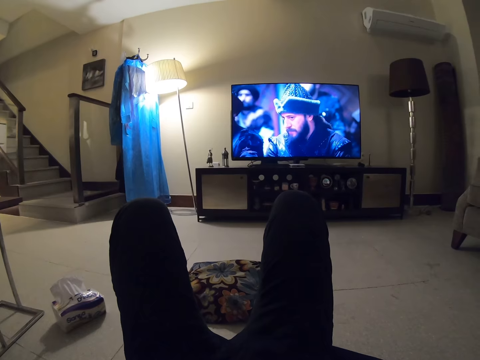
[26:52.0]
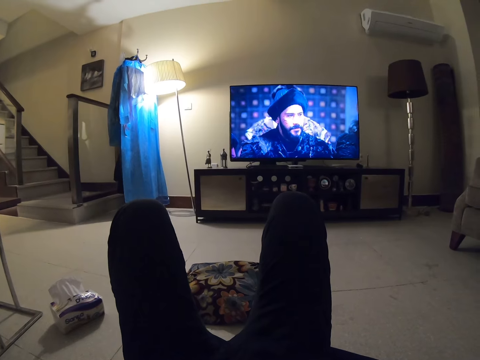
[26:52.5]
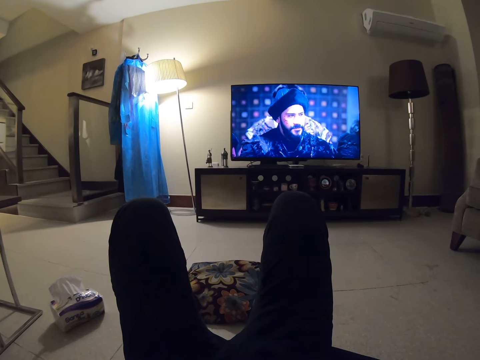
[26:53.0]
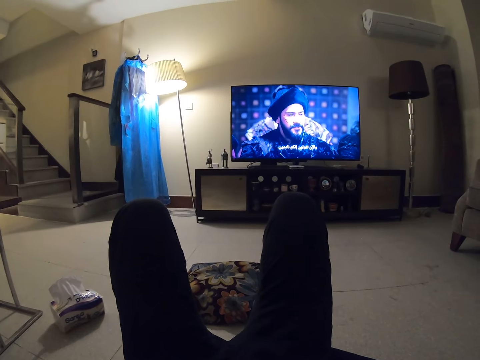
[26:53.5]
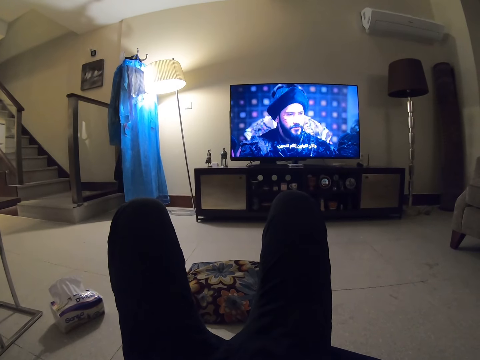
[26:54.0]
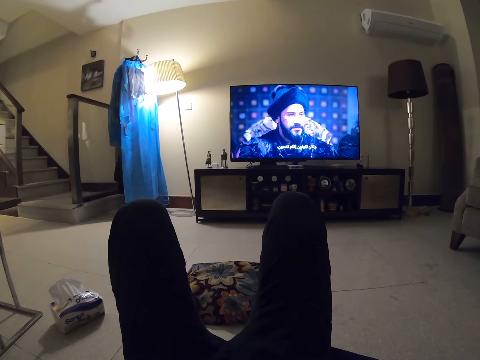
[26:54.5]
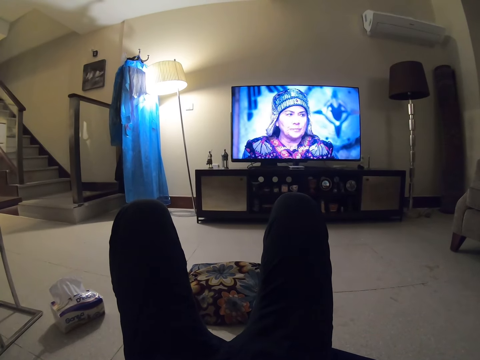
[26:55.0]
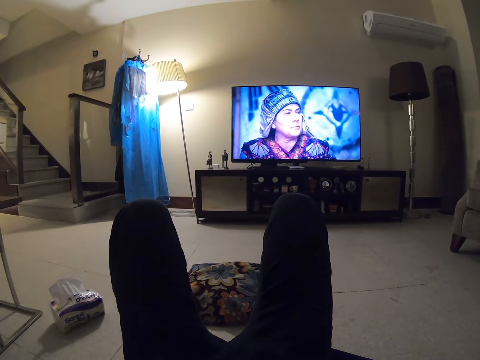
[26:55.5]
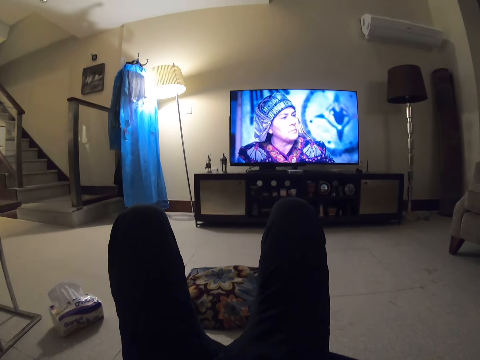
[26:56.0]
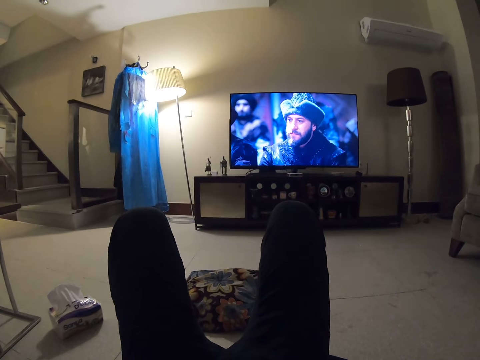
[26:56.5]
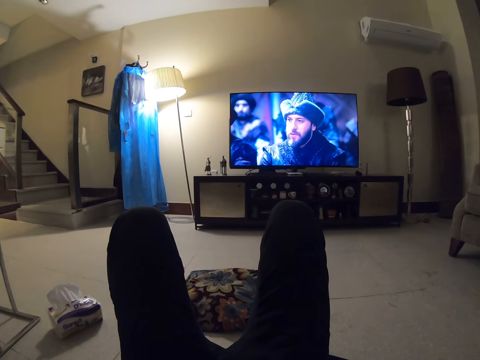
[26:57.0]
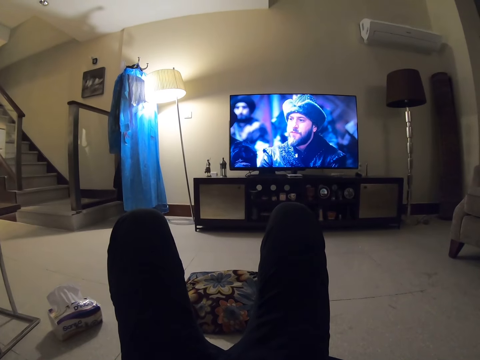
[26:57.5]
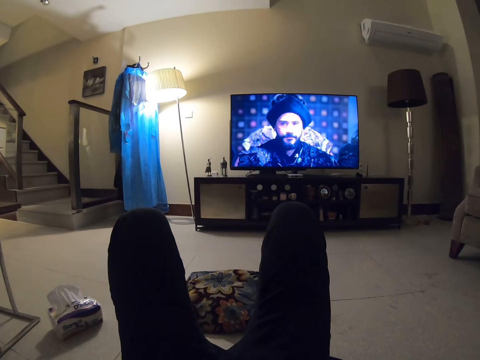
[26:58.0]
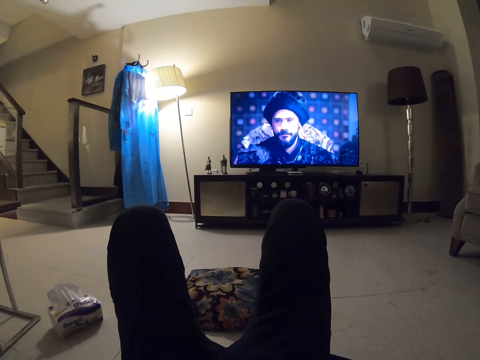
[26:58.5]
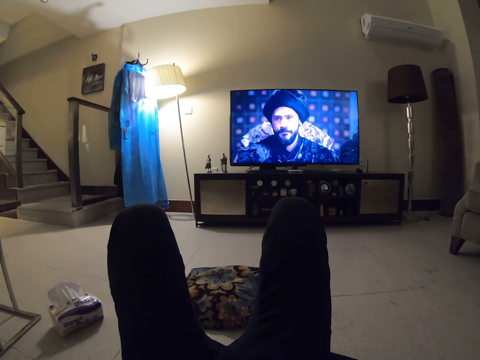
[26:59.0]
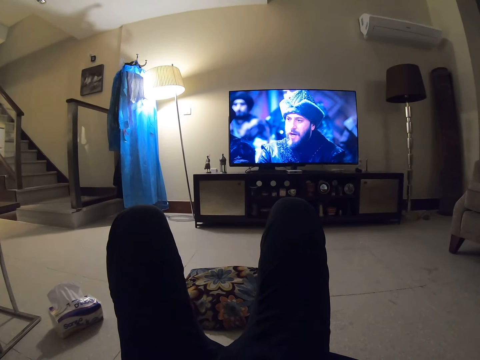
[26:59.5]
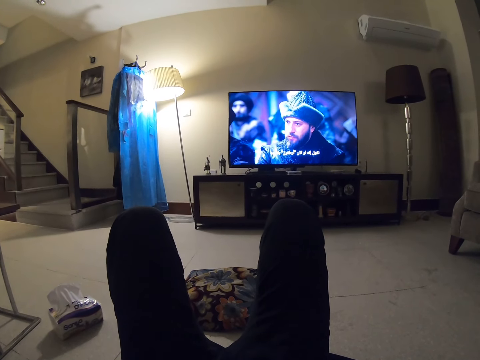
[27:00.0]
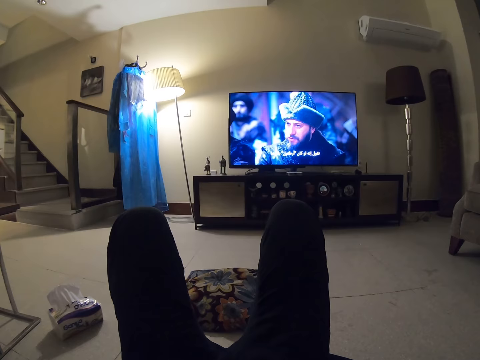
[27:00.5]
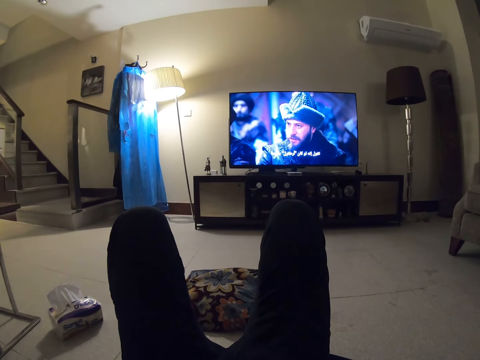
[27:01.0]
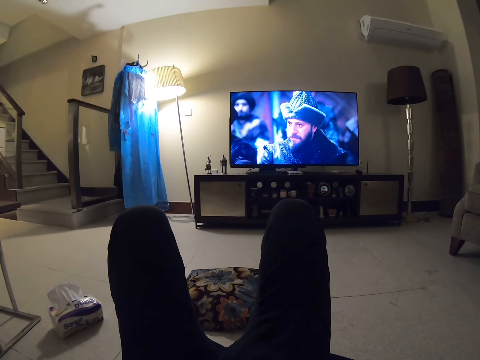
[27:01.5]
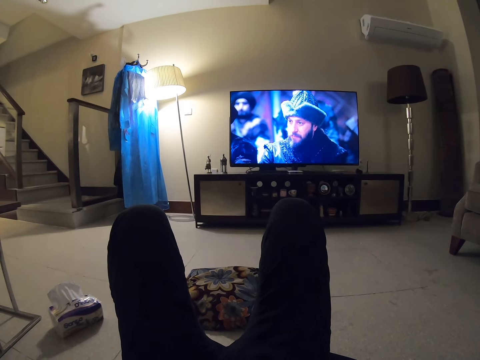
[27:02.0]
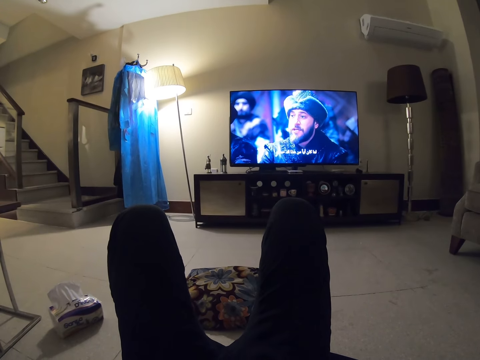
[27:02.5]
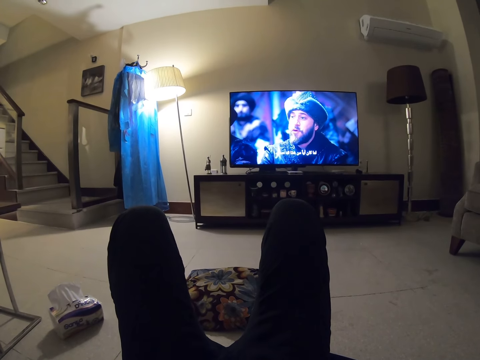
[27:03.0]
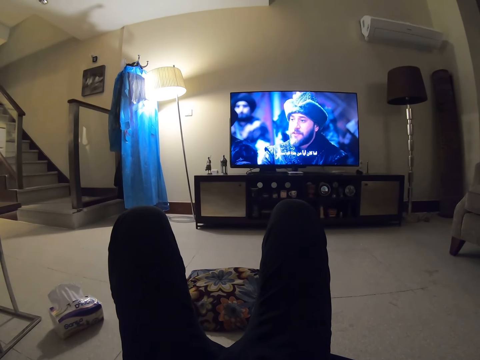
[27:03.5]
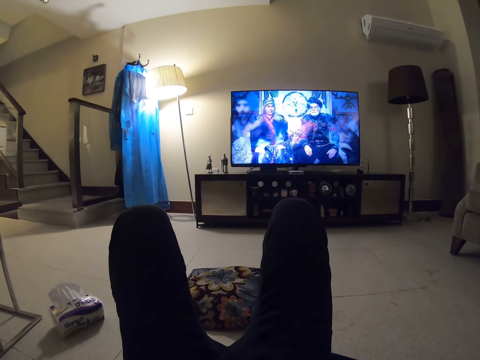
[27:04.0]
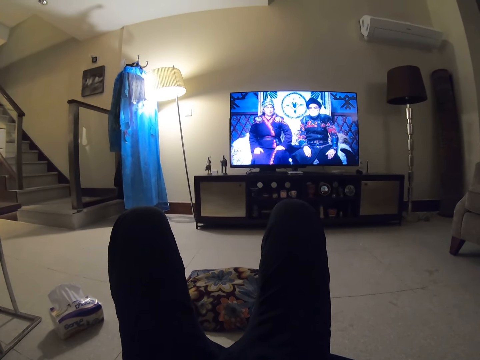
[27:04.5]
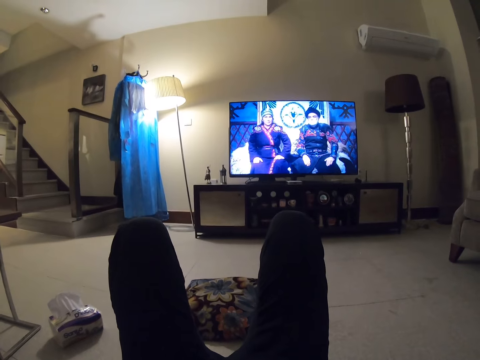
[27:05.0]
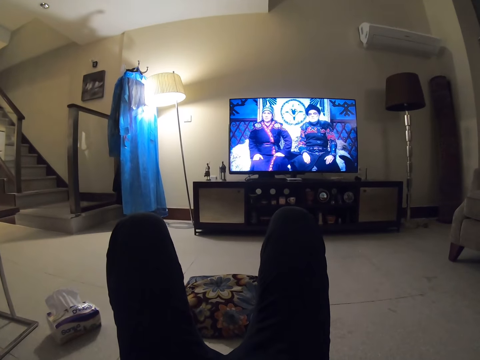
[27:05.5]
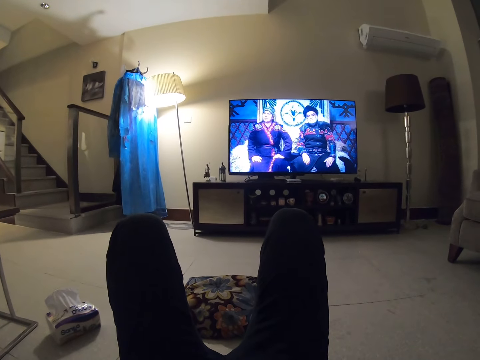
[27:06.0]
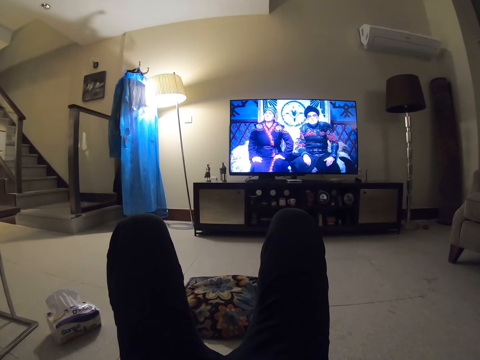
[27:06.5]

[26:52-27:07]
The camera wearer looks at the television.

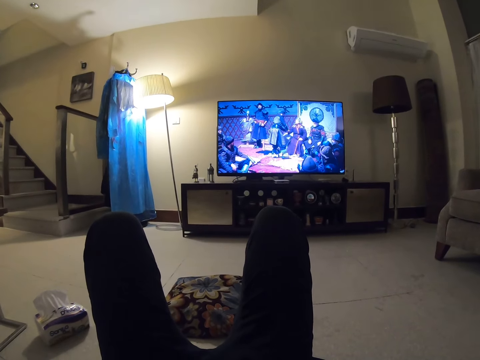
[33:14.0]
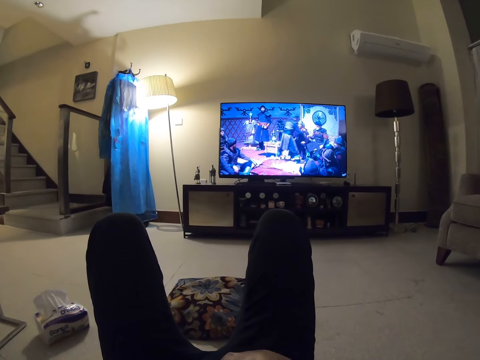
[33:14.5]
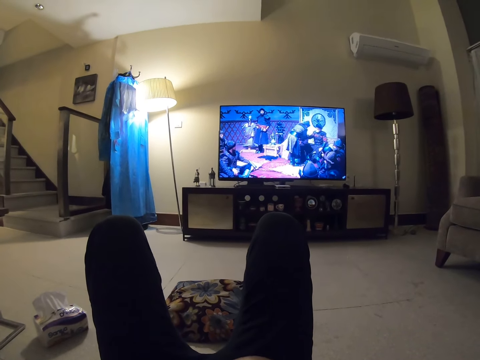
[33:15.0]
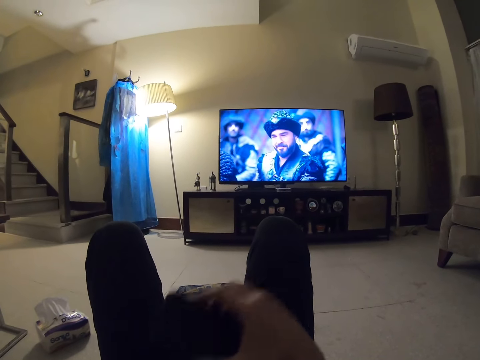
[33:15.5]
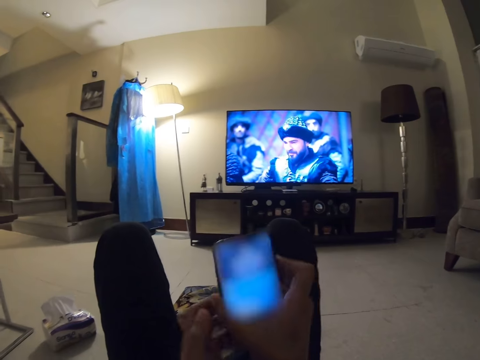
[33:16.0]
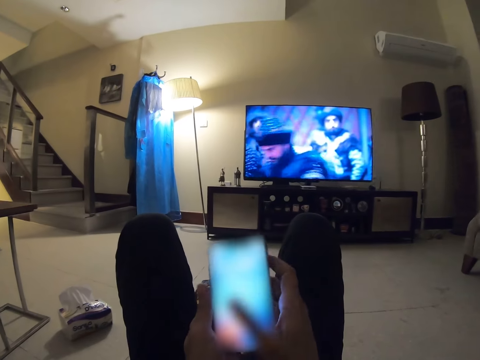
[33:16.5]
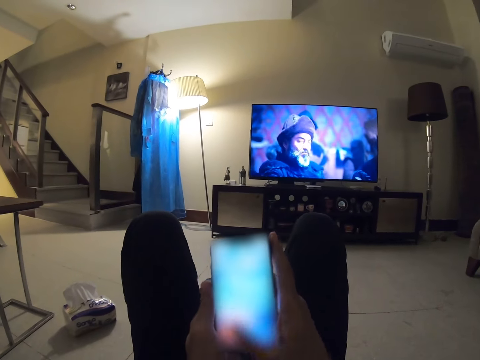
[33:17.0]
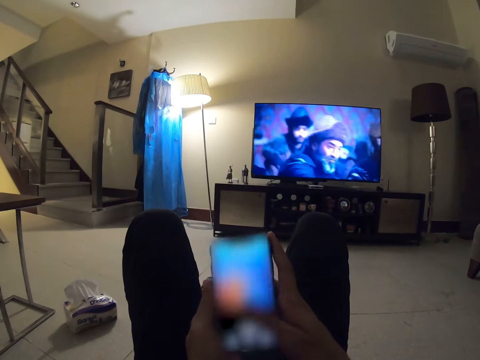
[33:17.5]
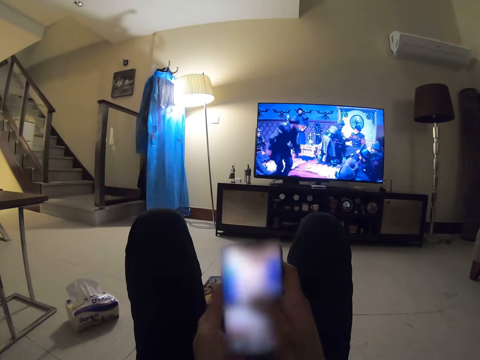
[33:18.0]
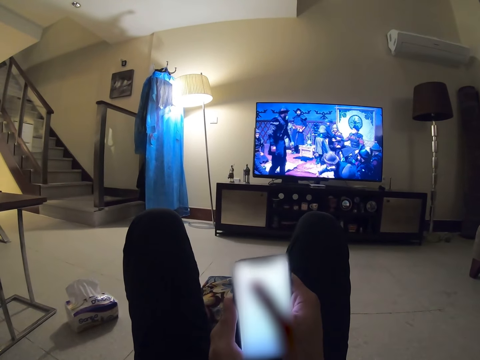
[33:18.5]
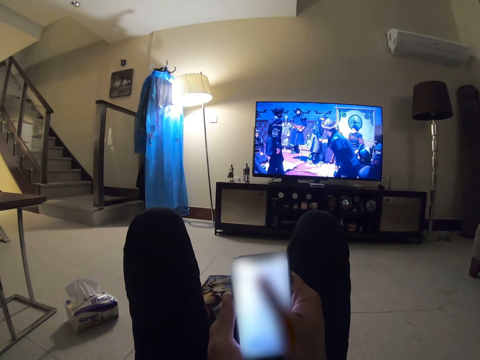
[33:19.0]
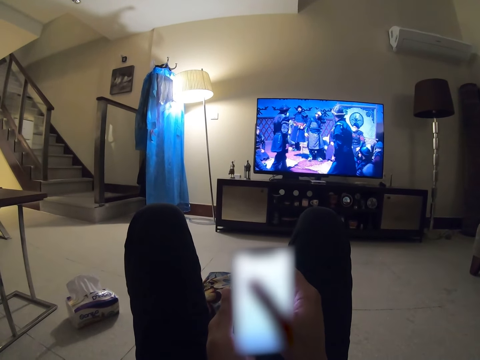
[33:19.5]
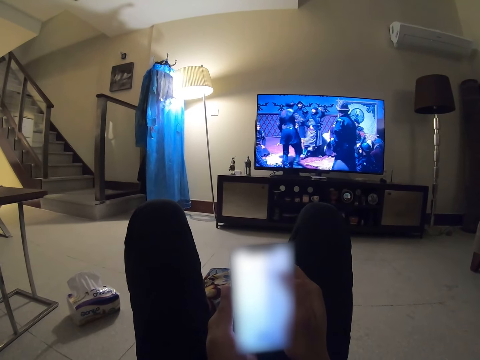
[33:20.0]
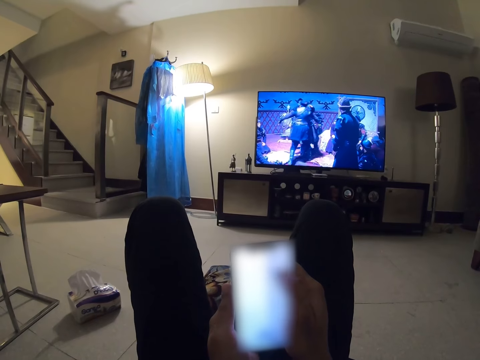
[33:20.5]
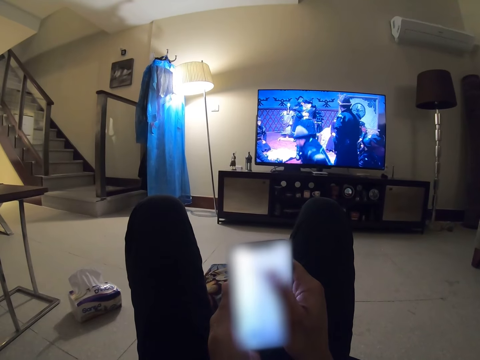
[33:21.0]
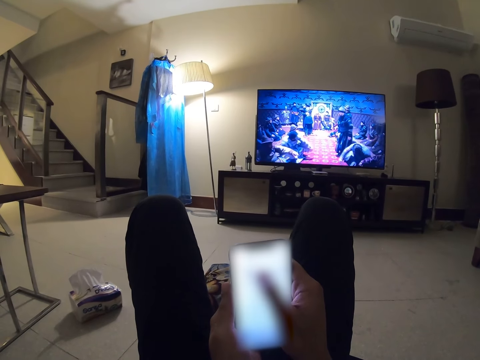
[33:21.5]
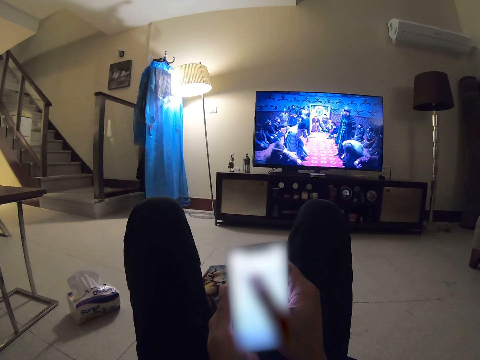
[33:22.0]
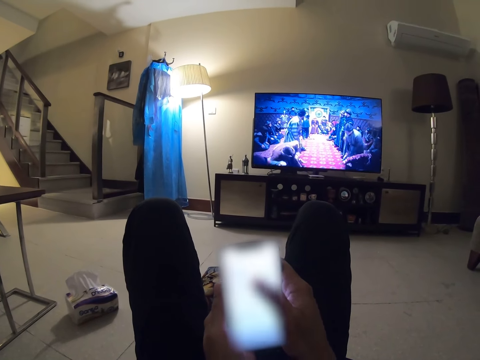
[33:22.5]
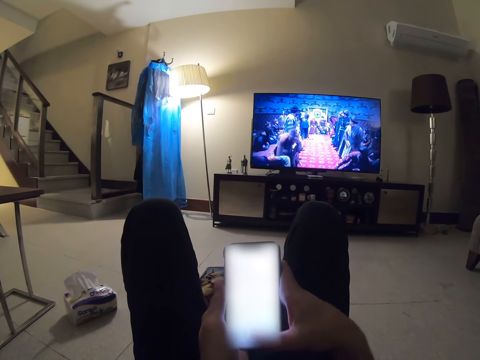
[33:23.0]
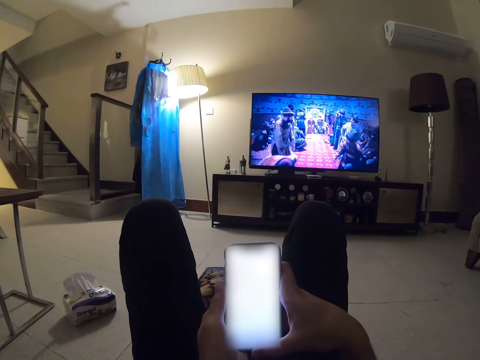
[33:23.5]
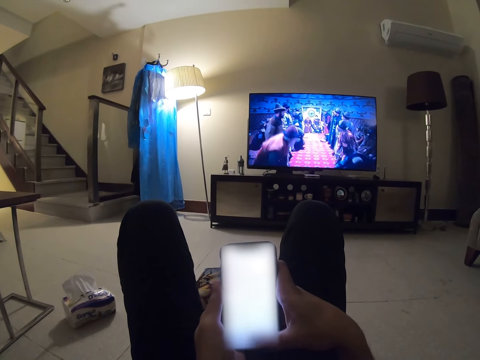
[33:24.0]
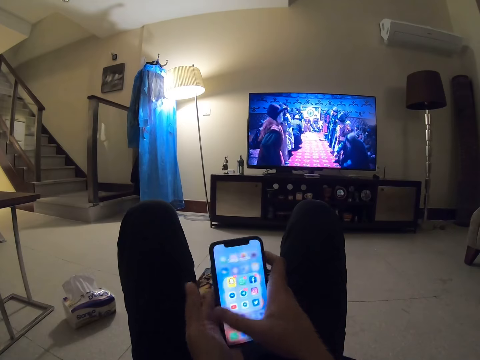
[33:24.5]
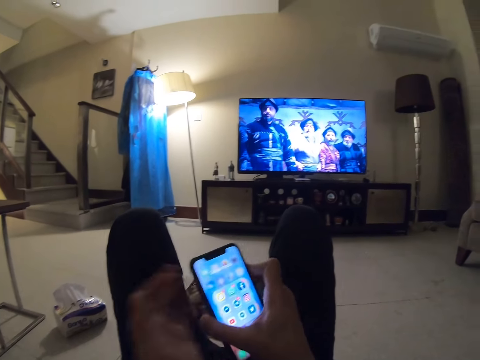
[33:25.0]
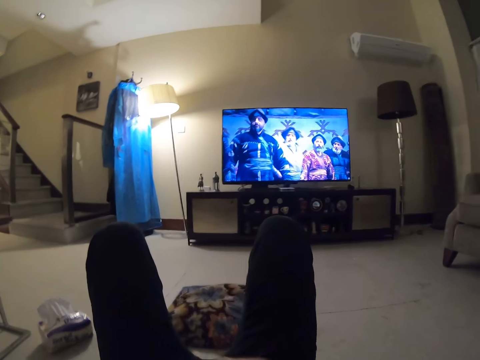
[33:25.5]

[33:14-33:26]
The camera wearer picks up a phone. They operate the phone. They place the phone down.
